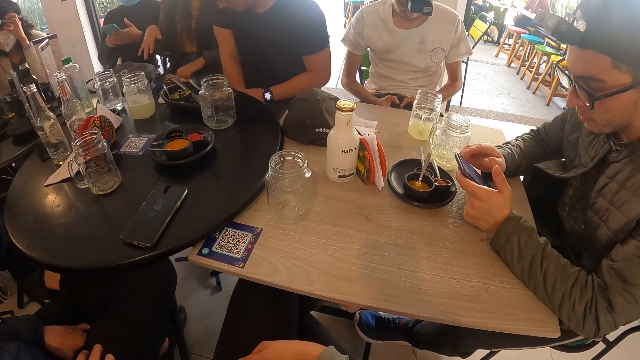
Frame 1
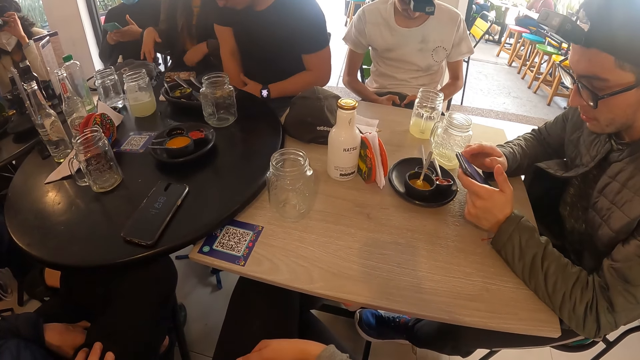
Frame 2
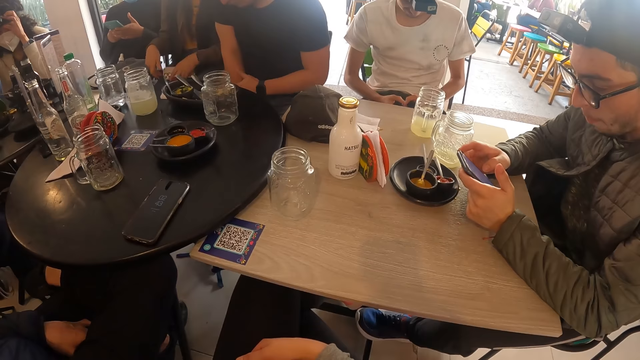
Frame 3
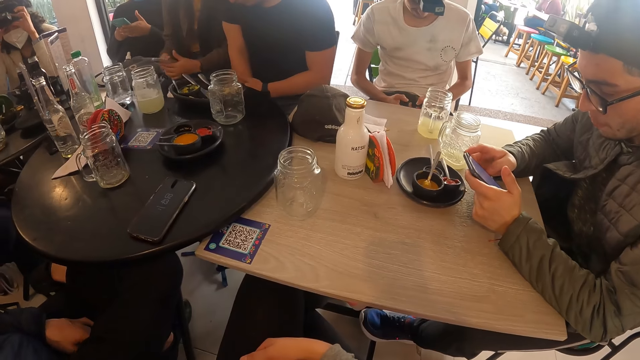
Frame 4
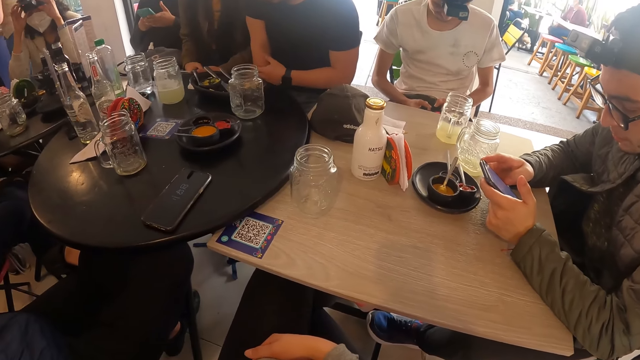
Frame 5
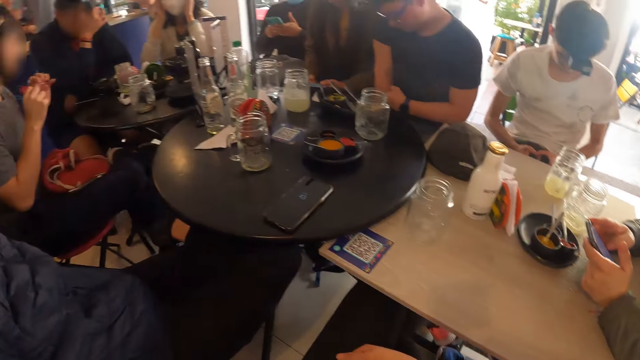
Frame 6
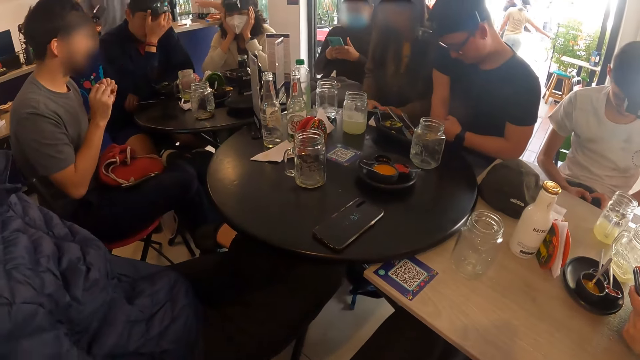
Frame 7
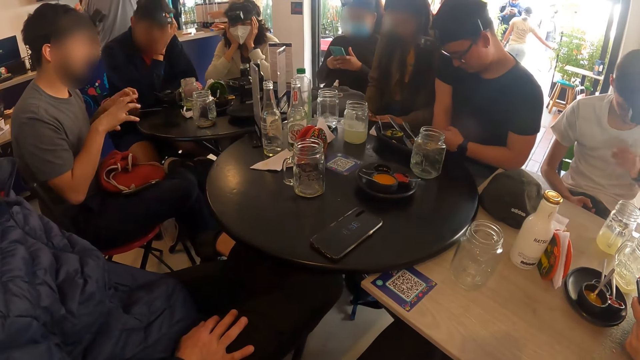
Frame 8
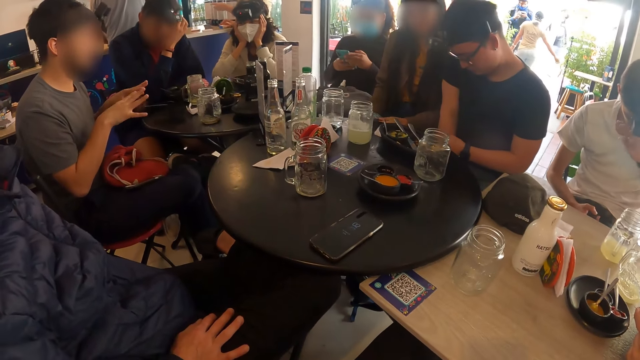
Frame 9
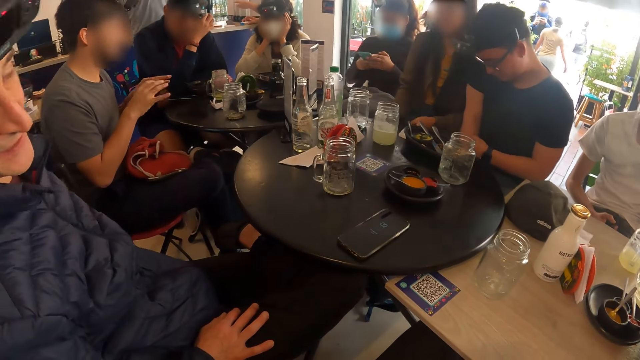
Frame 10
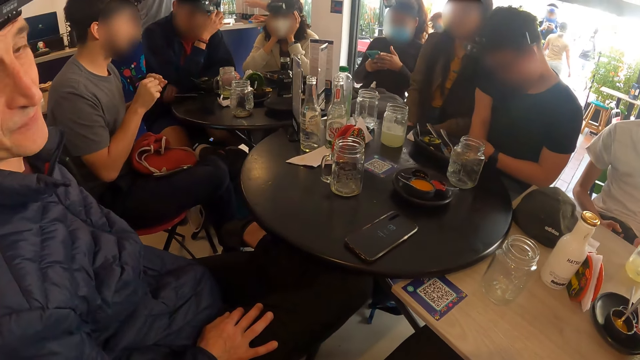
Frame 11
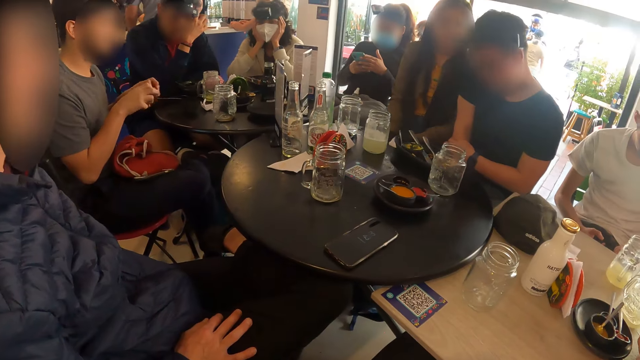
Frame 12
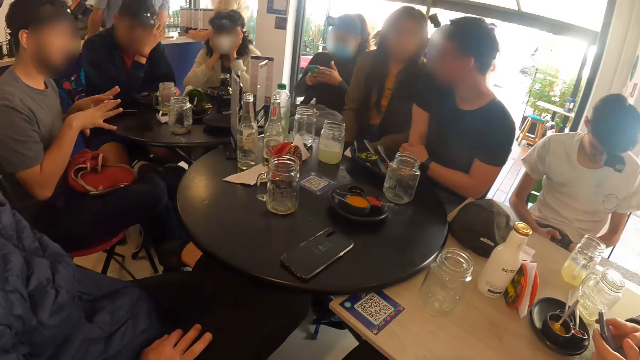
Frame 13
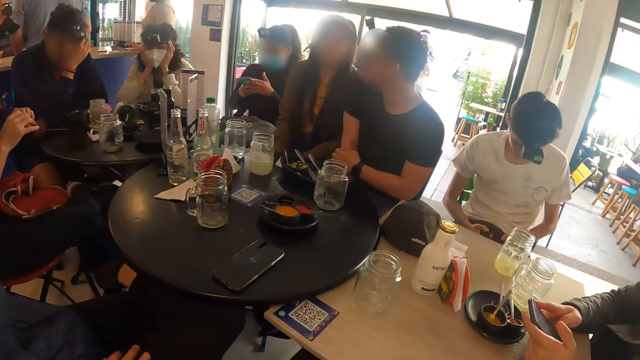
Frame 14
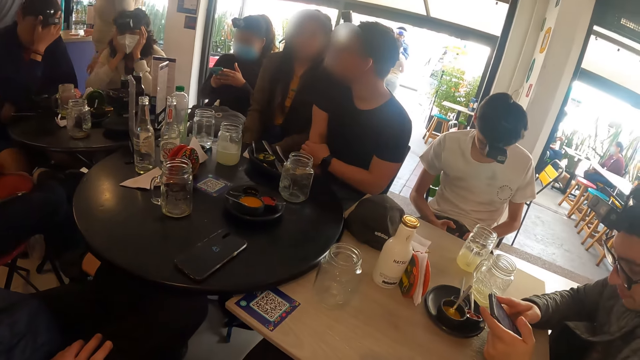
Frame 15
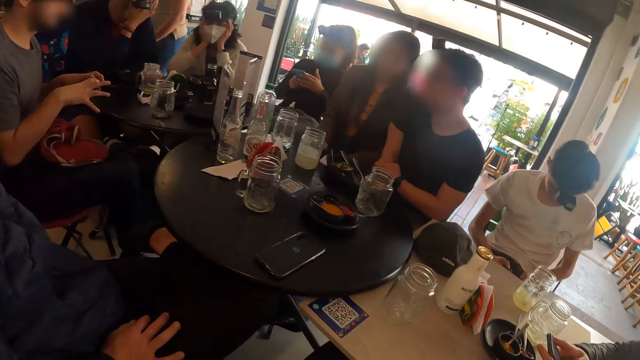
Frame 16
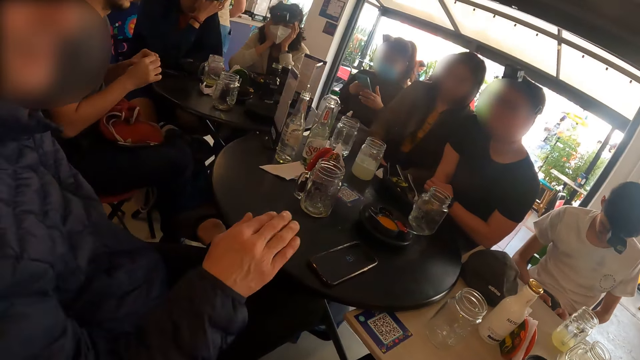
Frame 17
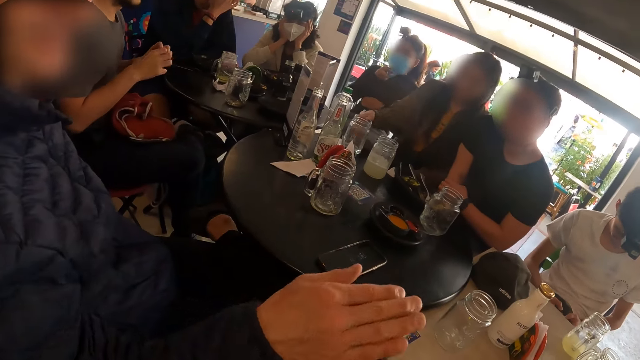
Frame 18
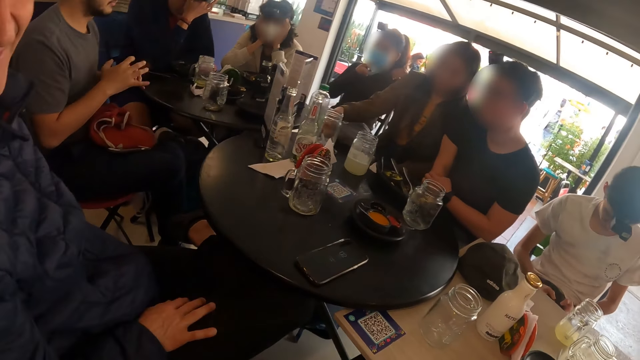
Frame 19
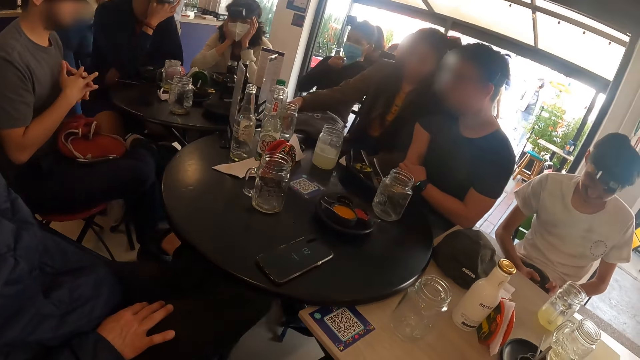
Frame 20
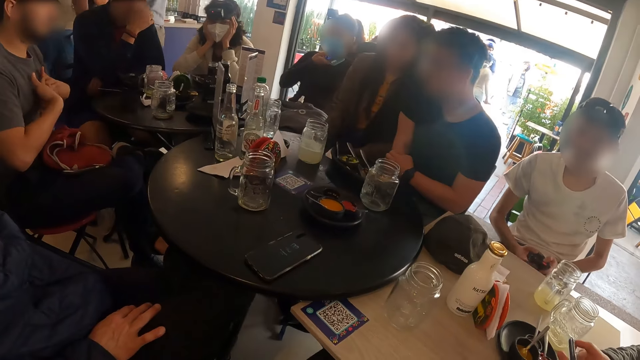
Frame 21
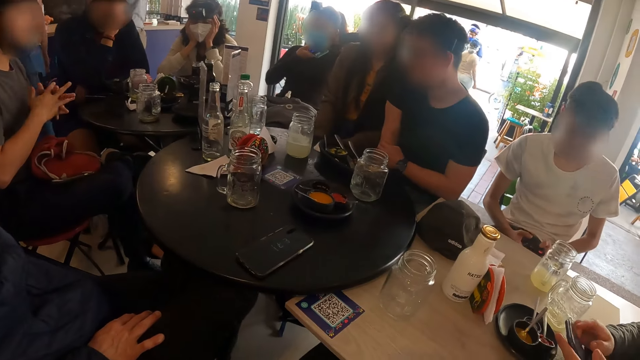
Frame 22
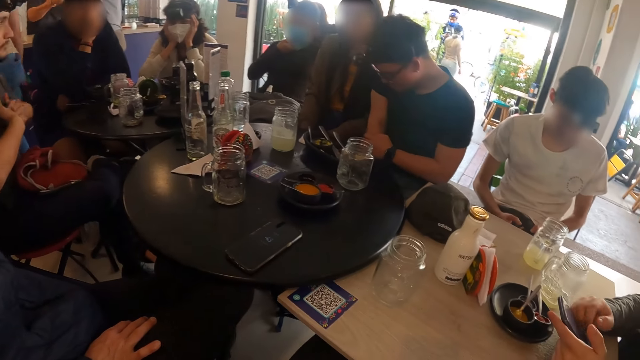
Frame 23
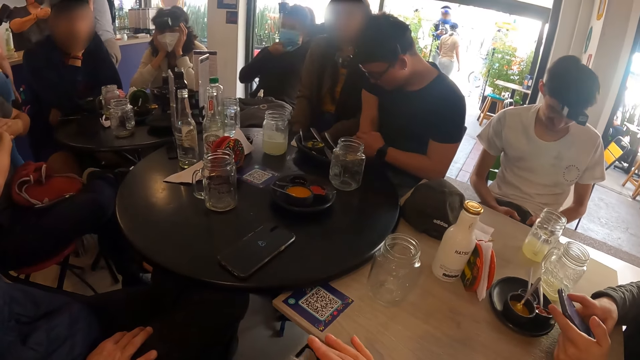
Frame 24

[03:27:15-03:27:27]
The man operates the phone with both hands. The woman picks up the phone from her lap with her left hand. Another man gesticulates with both hands. The camera wearer interacts with a third man beside her.

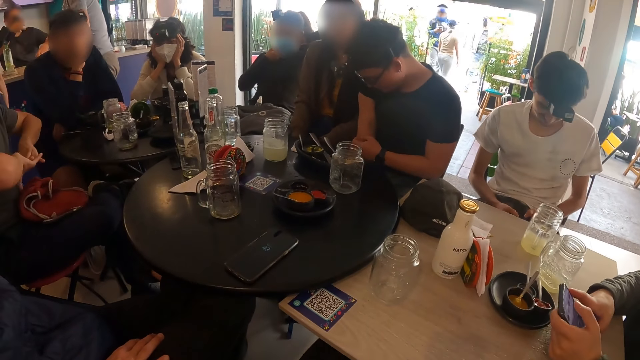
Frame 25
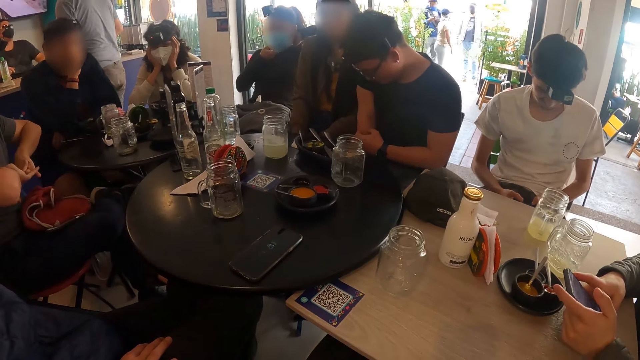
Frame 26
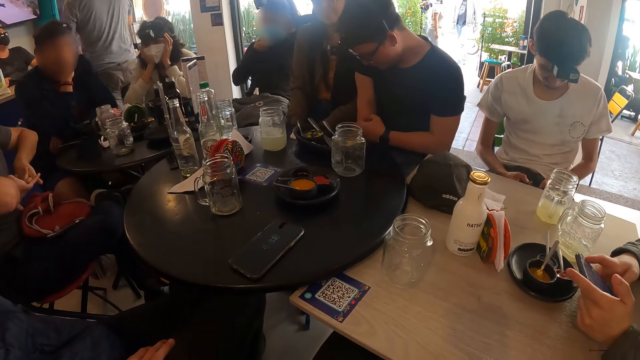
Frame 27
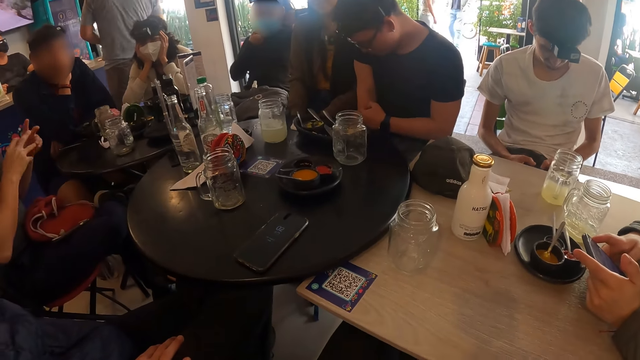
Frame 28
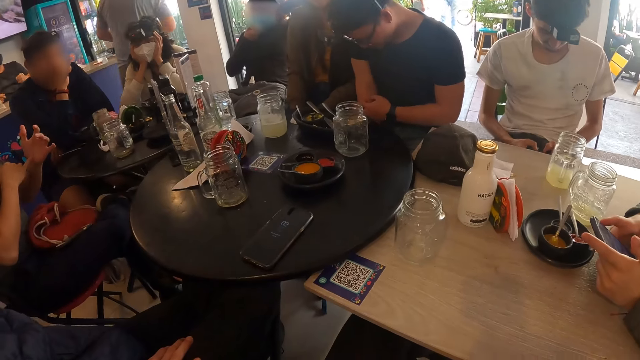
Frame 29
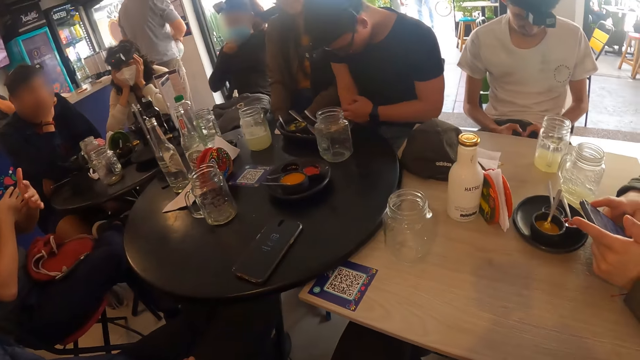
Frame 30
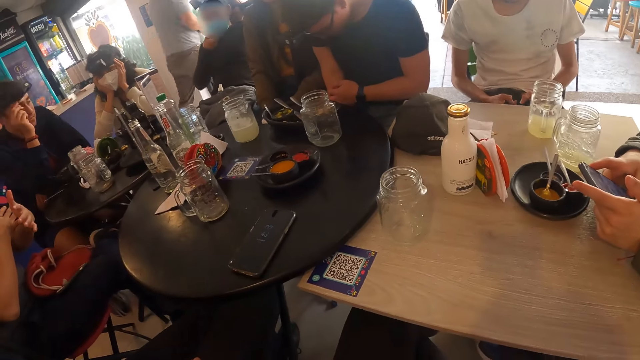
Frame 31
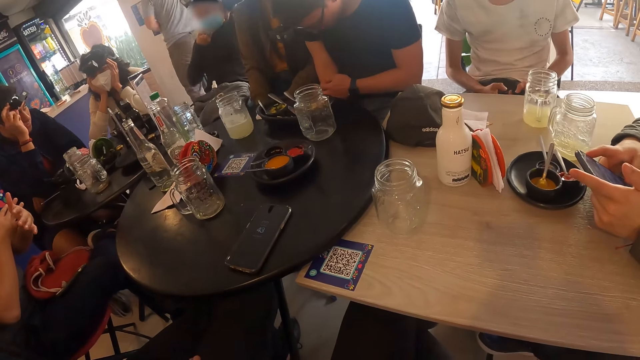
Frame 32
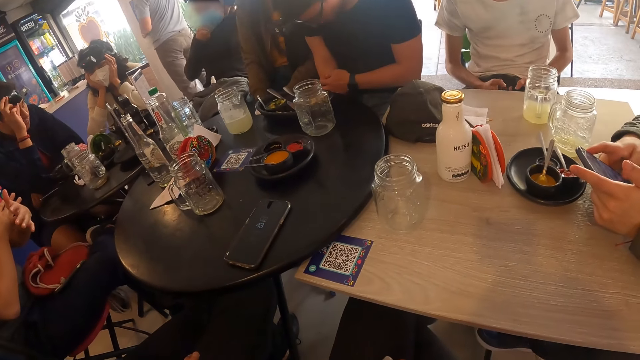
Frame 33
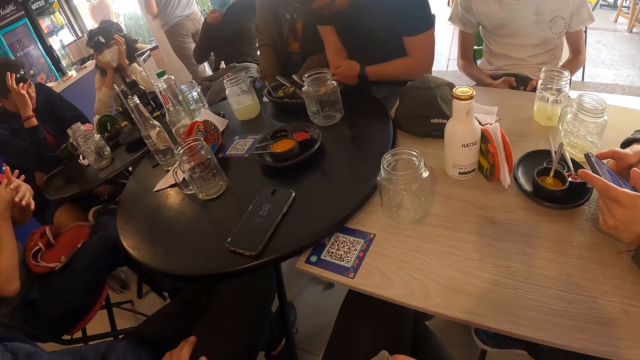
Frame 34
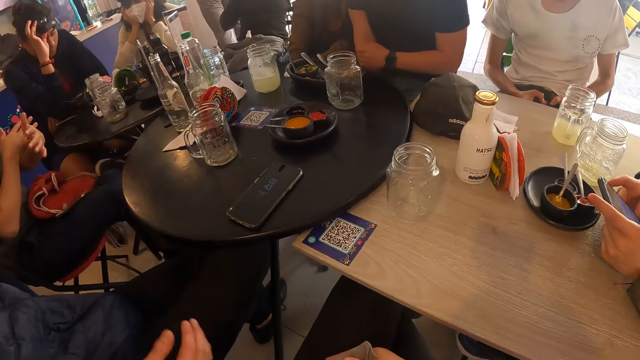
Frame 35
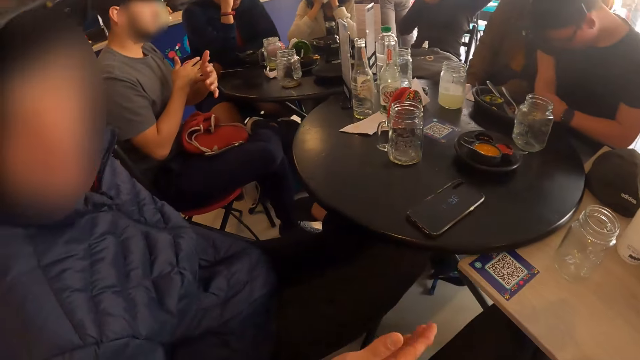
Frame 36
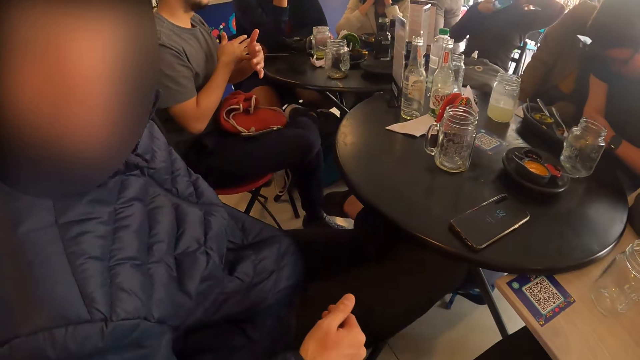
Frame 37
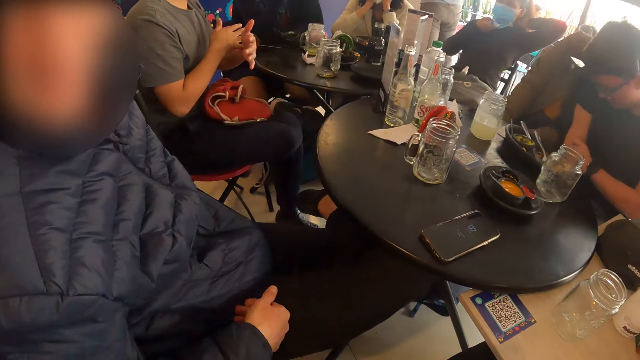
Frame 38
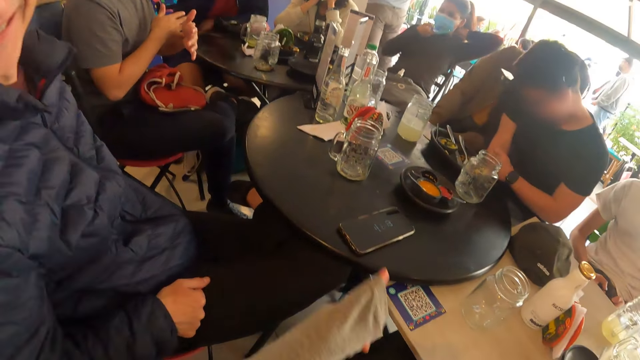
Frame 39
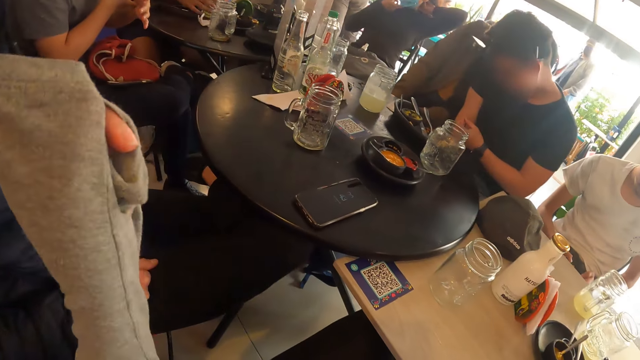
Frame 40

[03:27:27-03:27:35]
The camera wearer talks to a man.
